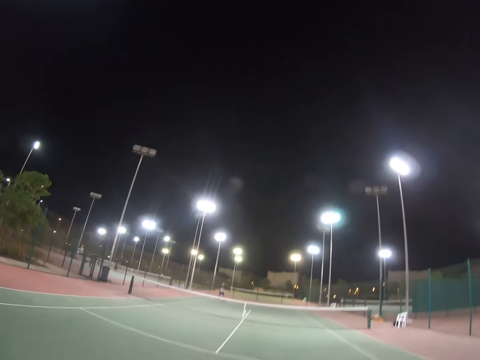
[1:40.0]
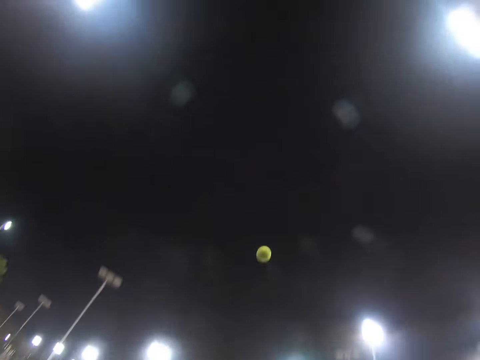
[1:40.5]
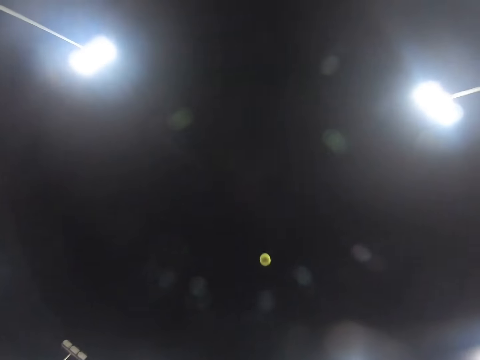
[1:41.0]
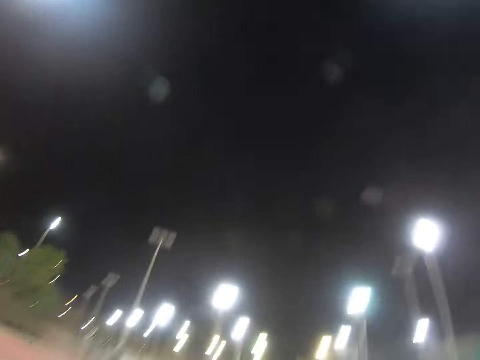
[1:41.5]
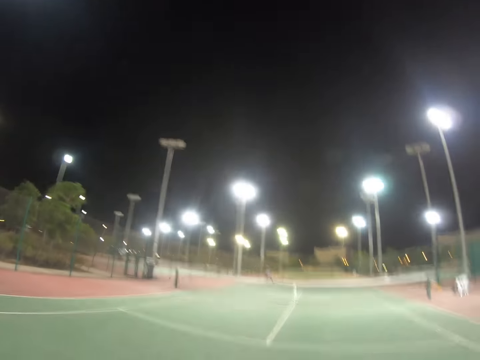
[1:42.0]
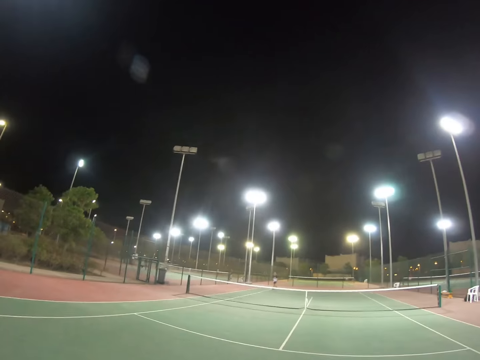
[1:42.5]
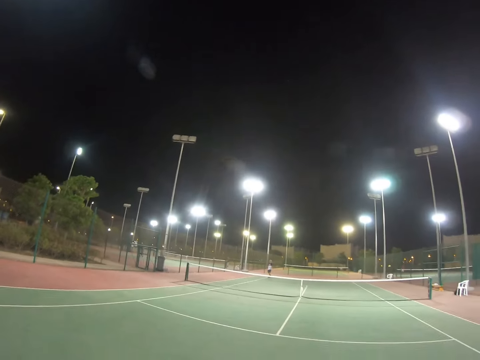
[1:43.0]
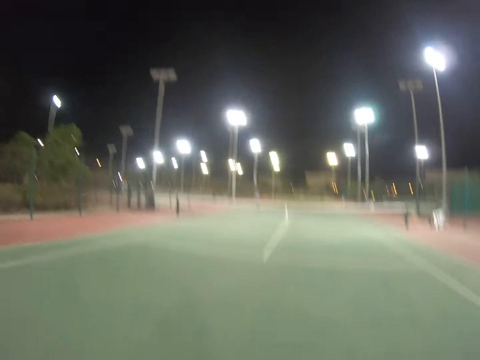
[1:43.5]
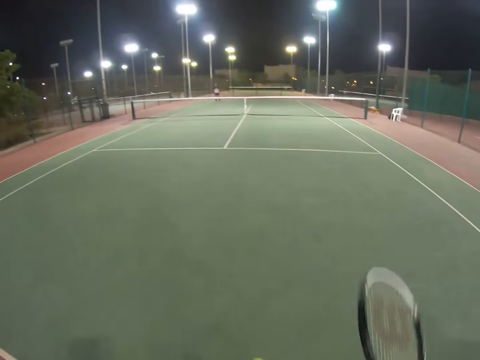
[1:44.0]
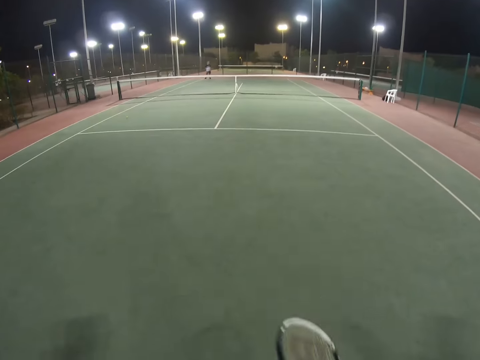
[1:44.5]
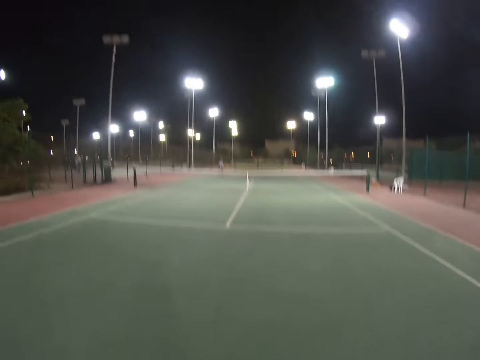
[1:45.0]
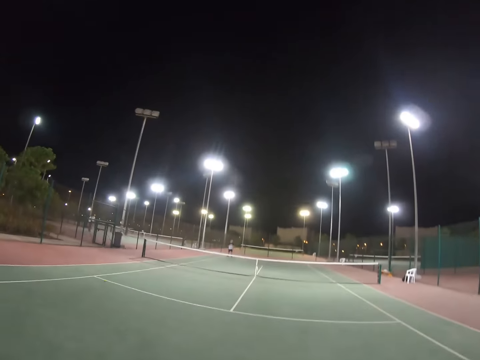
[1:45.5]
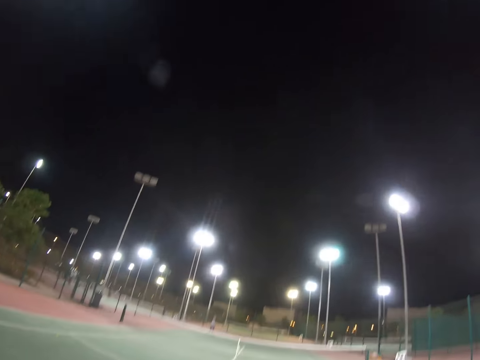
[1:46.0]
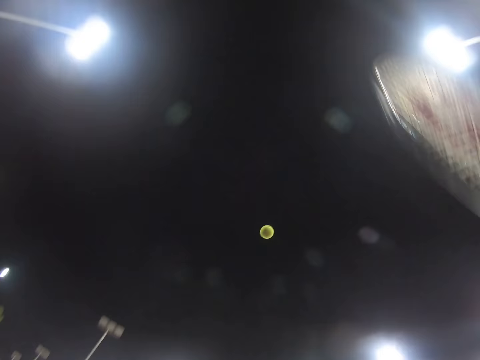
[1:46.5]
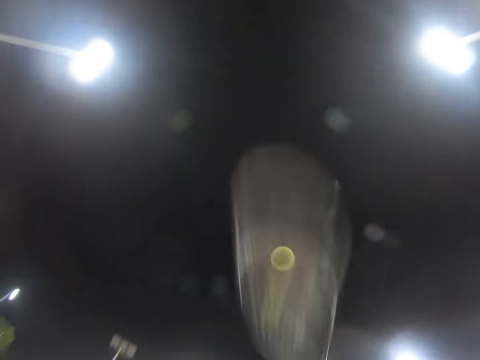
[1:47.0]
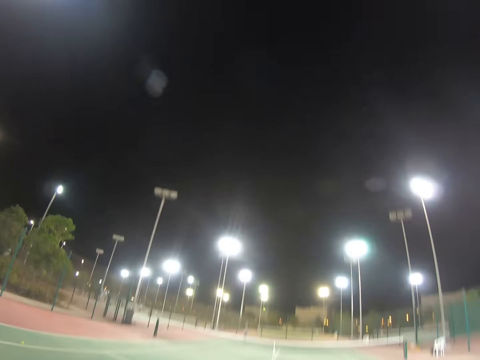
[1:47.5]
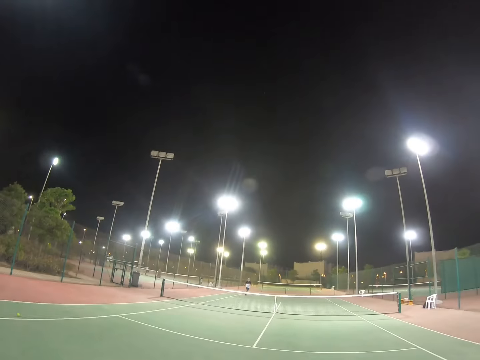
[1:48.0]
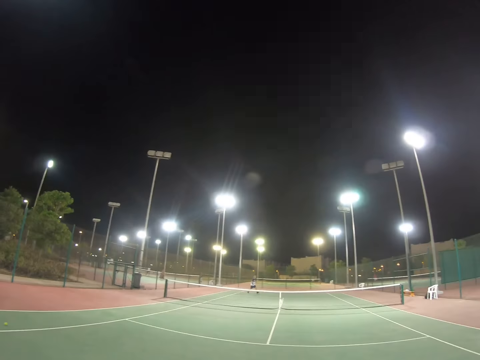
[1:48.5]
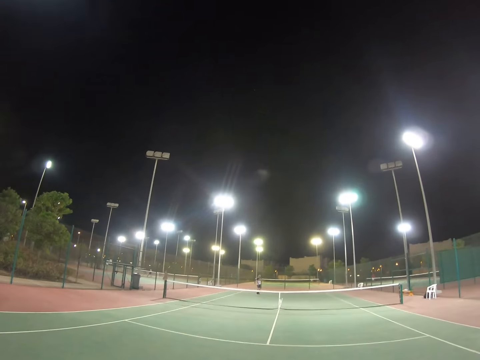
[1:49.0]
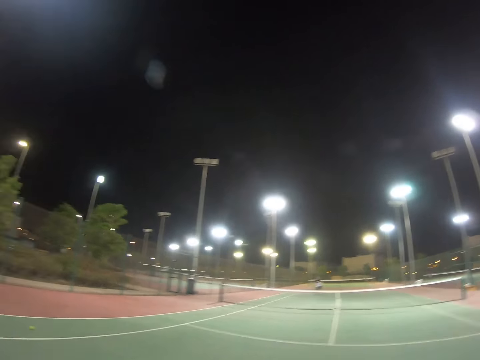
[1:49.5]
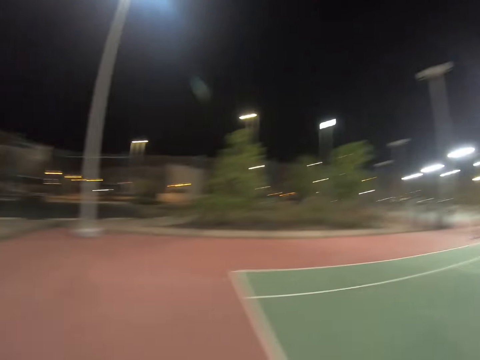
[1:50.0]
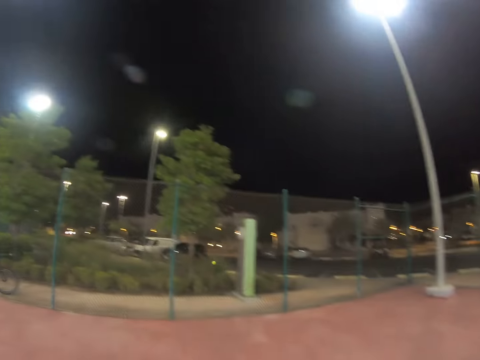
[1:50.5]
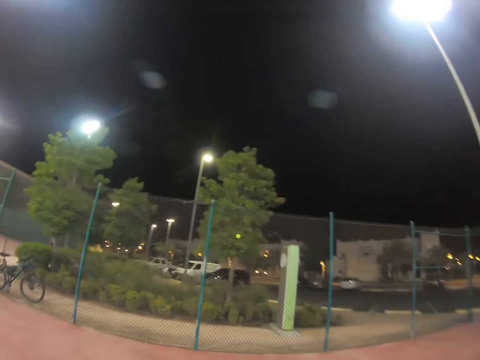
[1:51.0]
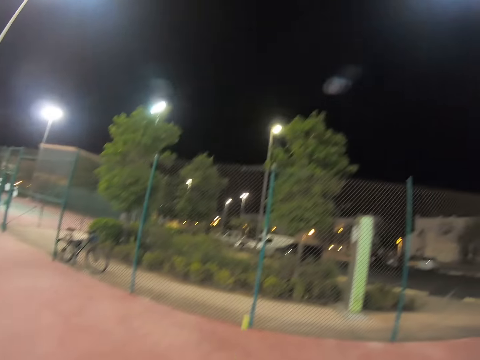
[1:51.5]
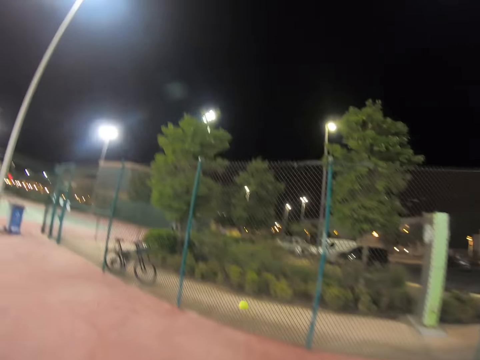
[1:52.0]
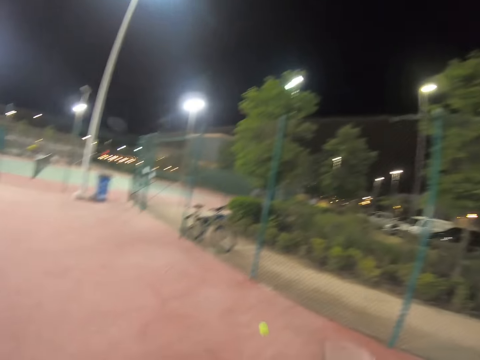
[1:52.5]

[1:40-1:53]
A man kicks a tennis ball with a racket. The camera wearer throws the tennis ball up. They look around a field. They hit the tennis ball with a racket. They look around the field. The man kicks the tennis ball with a racket. The camera wearer walks around the field.

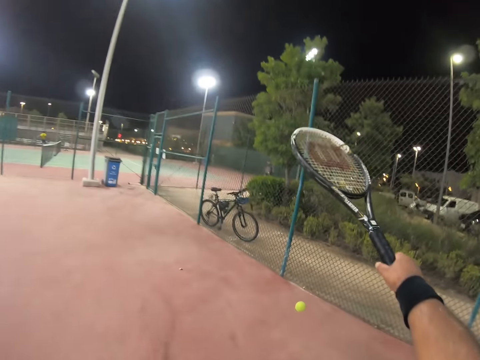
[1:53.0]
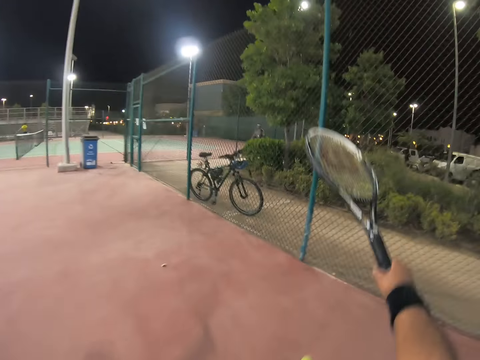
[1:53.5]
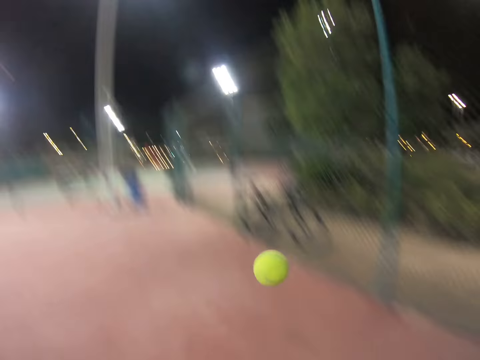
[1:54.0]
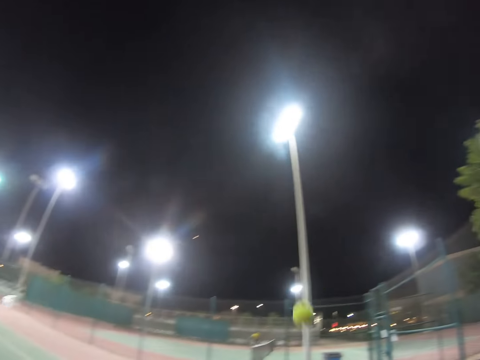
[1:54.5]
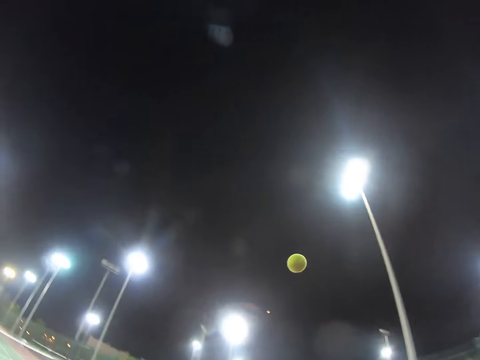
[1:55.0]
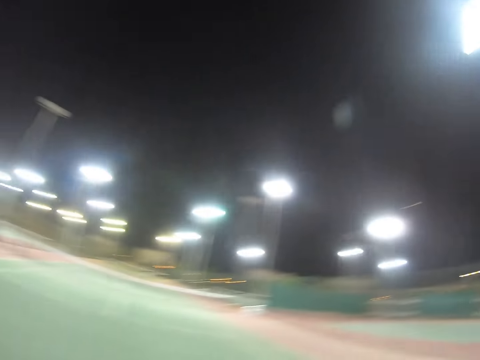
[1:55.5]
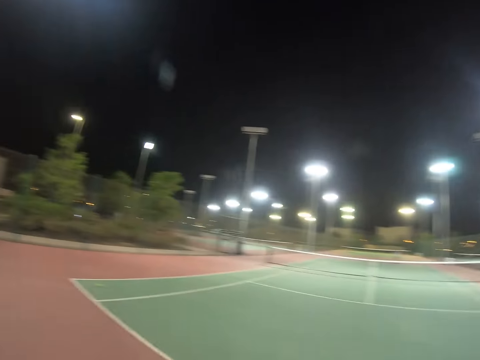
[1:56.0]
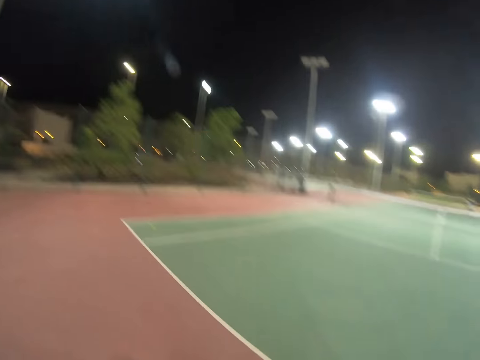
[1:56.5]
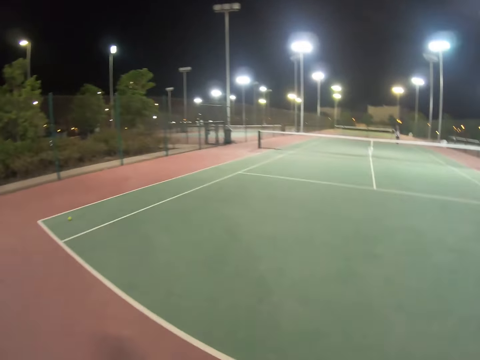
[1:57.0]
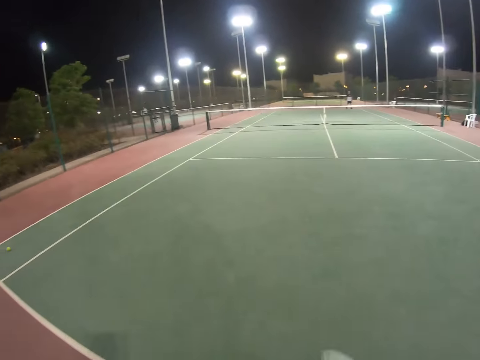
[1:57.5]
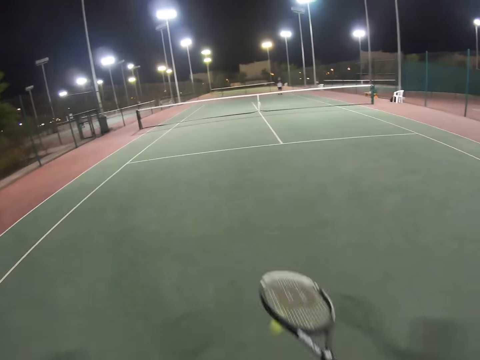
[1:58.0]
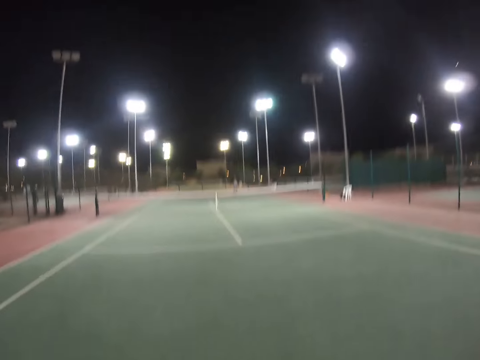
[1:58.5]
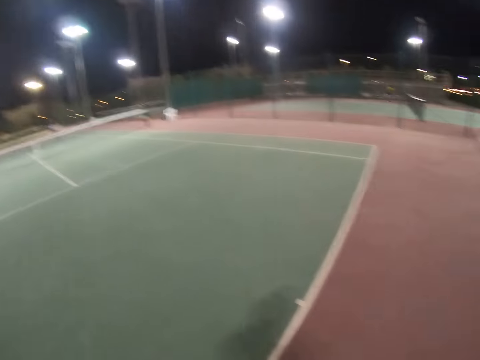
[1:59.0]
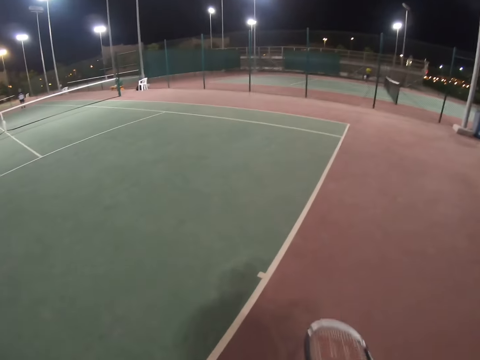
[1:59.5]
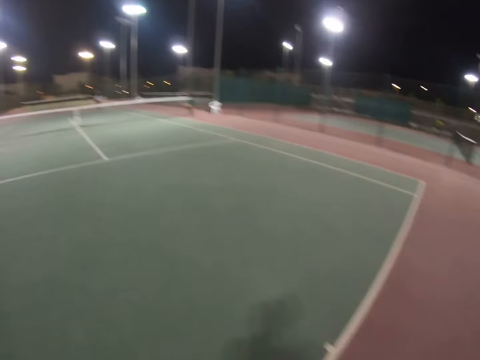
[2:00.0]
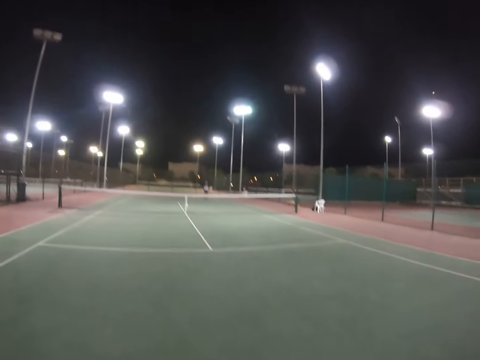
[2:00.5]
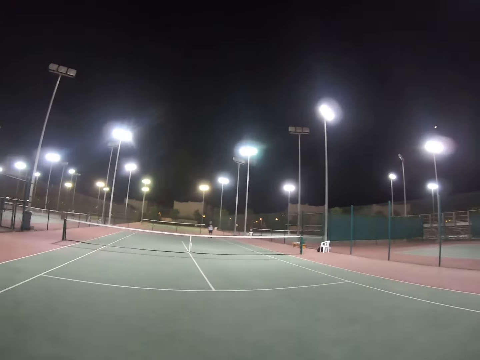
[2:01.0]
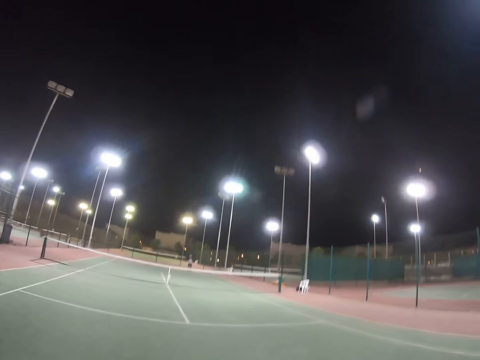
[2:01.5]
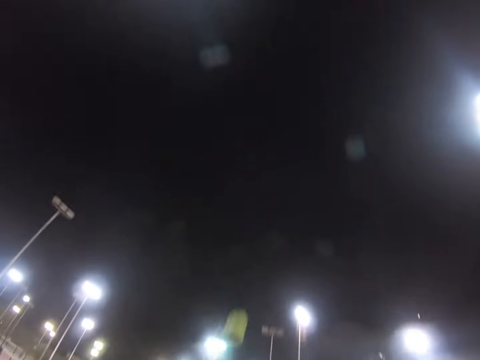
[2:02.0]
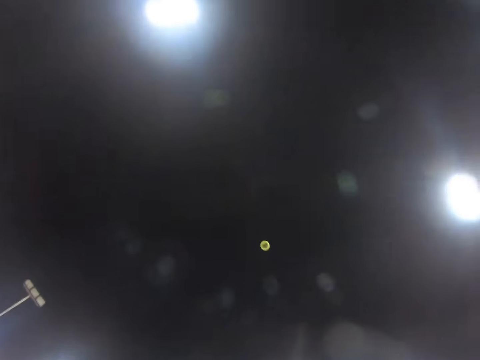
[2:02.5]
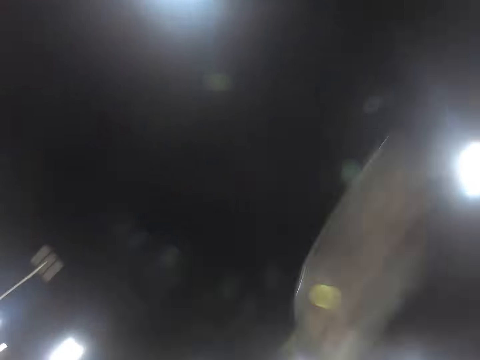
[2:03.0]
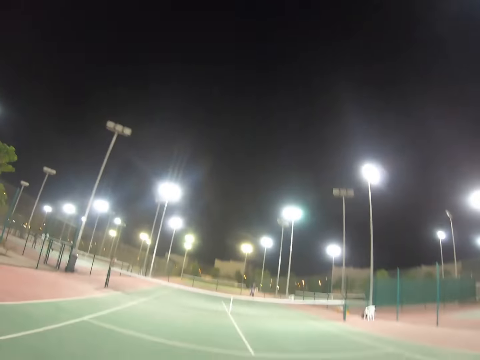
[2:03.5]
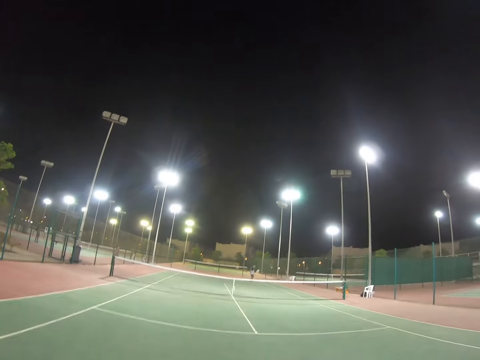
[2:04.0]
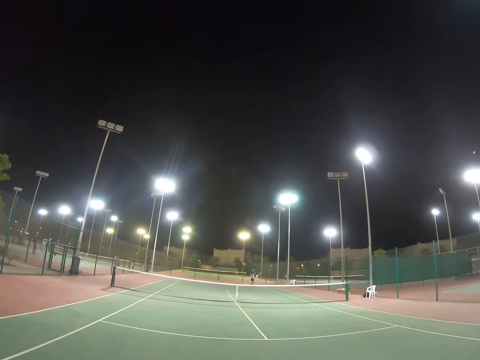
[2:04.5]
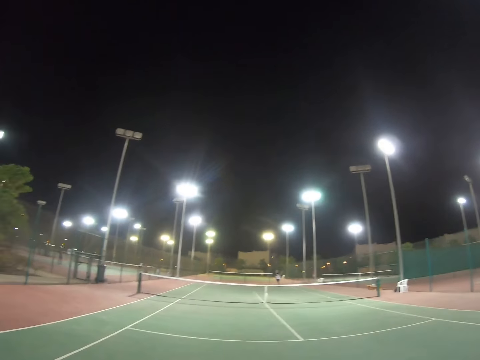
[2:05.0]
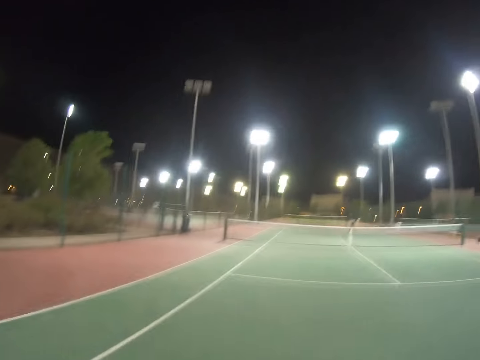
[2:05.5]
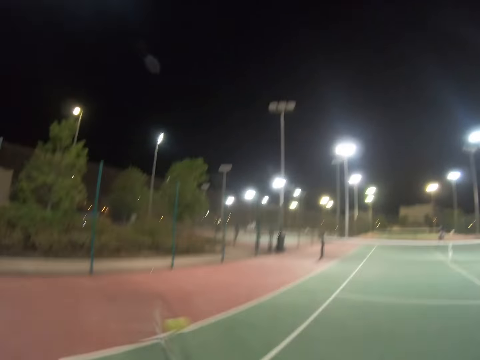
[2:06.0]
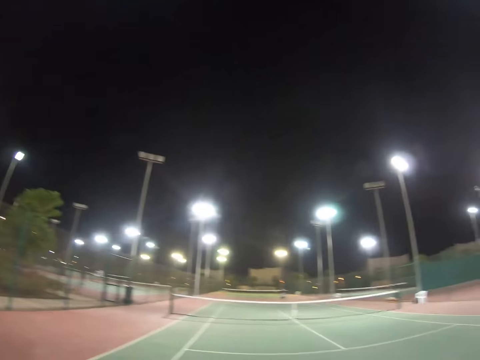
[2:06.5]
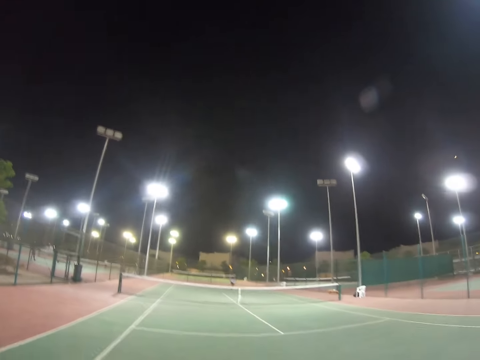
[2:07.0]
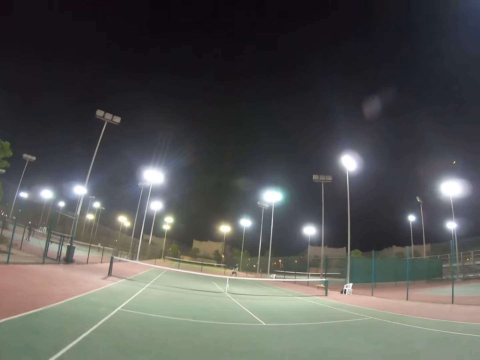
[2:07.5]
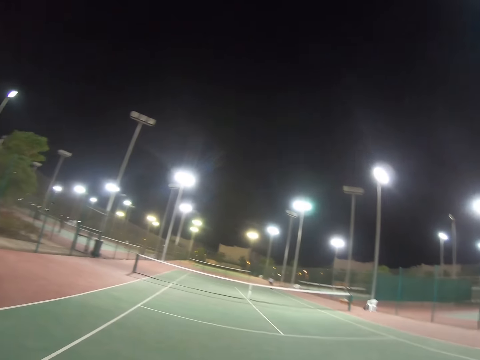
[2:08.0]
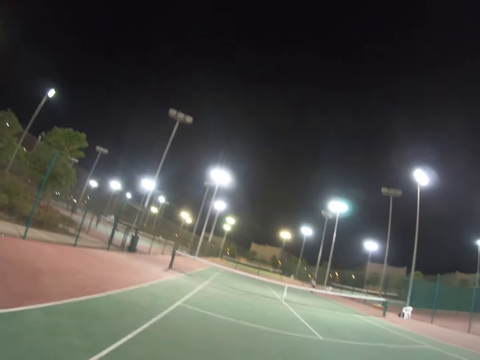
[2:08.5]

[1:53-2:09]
The camera wearer kicks a tennis ball with a racket. They walk around a field. They kick the tennis ball with the racket. They look around the field. They throw the tennis ball up. They hit the tennis ball with the racket. A man kicks the tennis ball with a racket. The camera wearer looks around the field.
